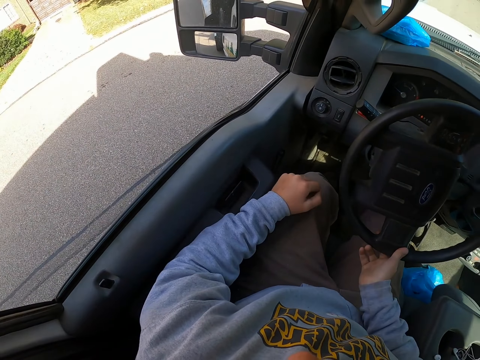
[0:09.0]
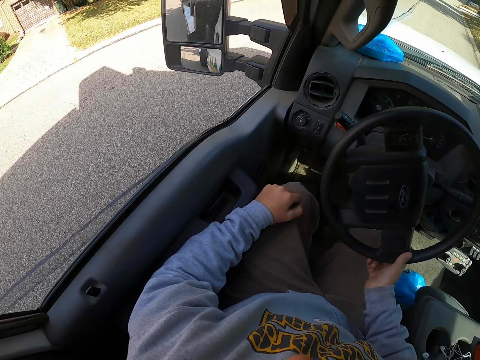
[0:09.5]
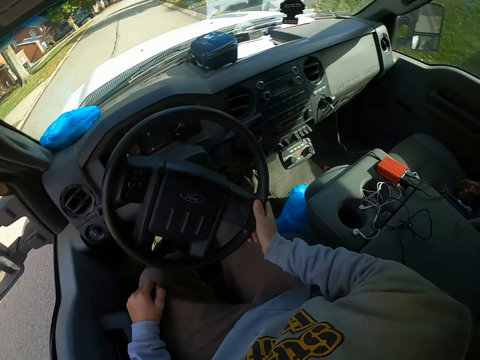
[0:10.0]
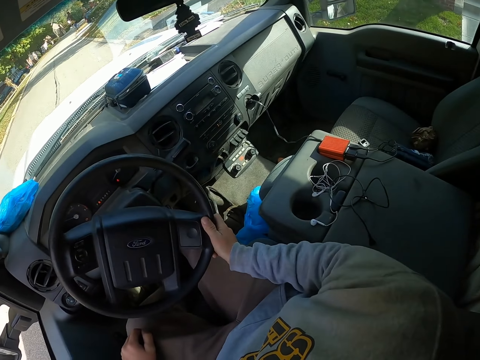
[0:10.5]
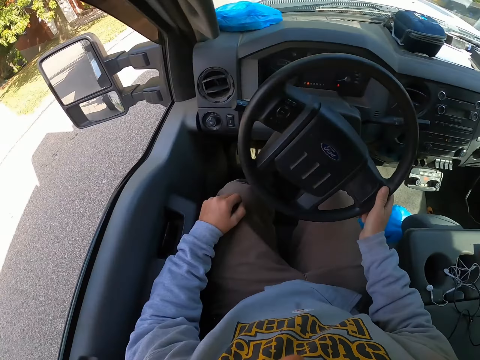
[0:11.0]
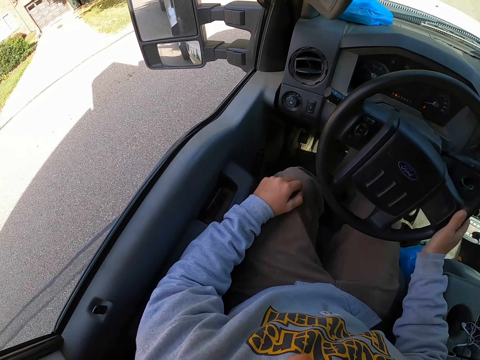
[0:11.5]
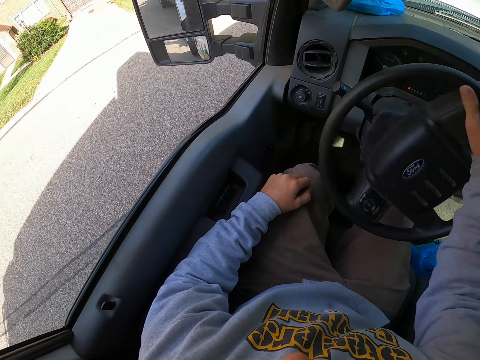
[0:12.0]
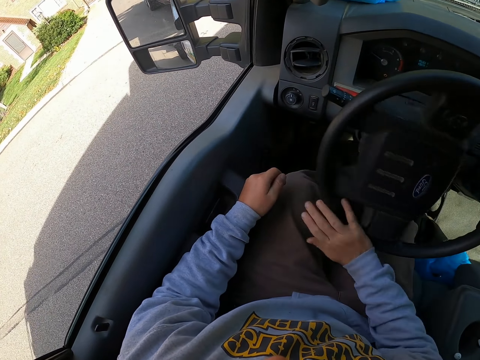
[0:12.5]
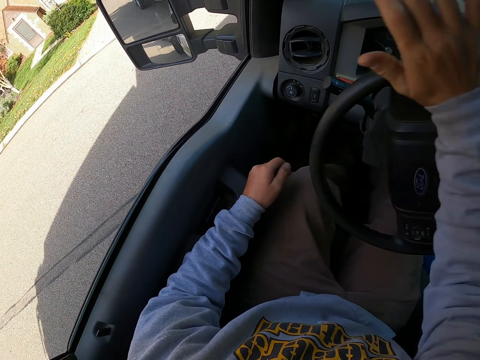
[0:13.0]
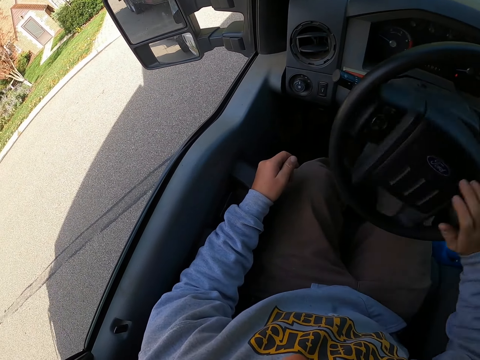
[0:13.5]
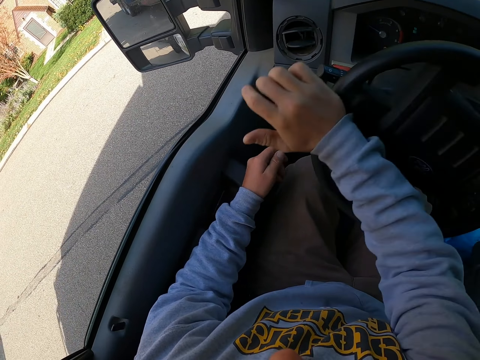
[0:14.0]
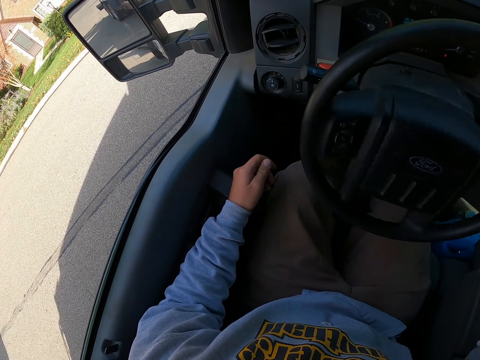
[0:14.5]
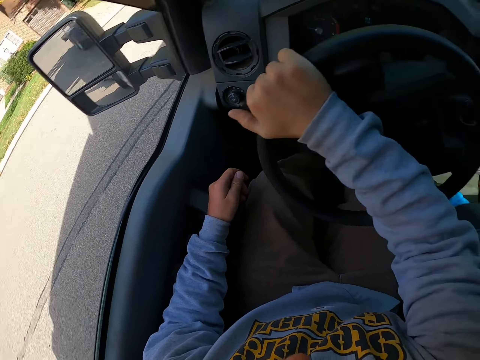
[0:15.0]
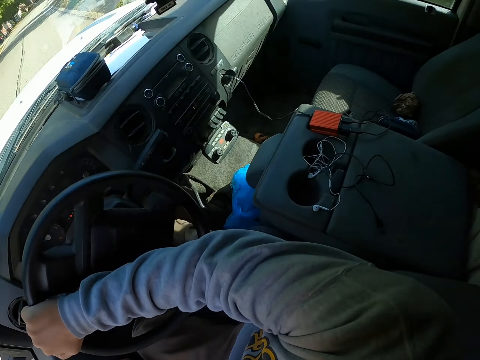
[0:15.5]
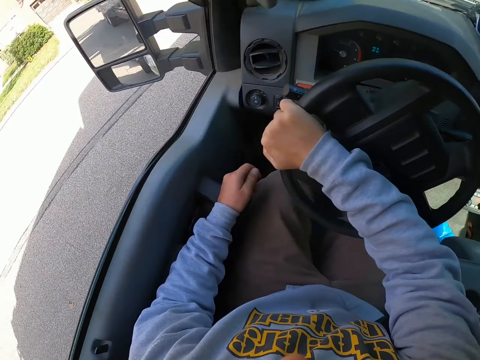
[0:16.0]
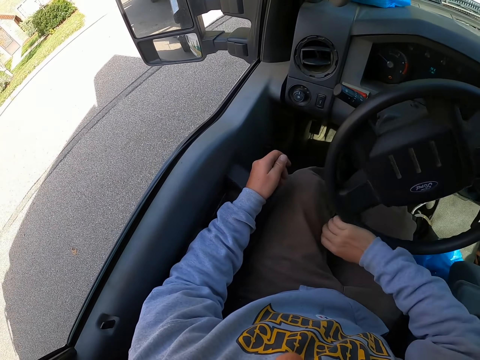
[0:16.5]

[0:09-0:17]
The camera wearer looks around. They rotate the steering wheel.

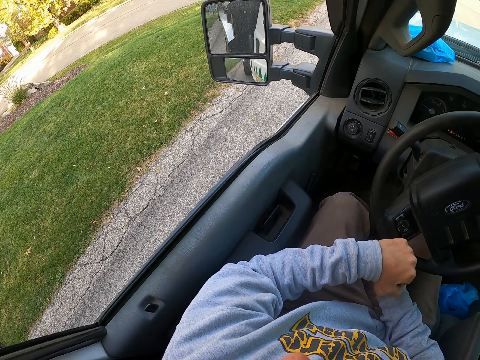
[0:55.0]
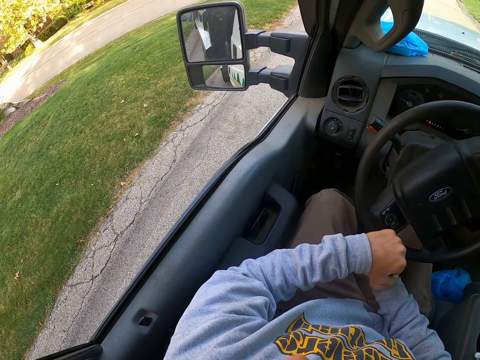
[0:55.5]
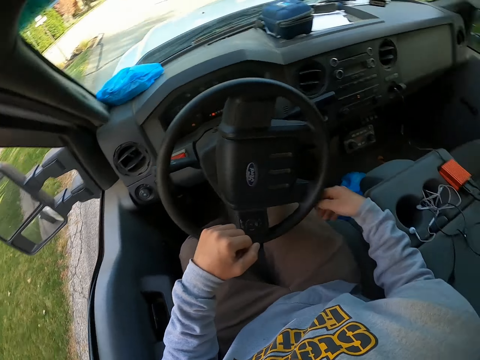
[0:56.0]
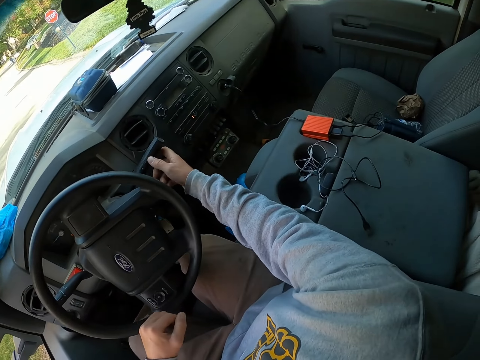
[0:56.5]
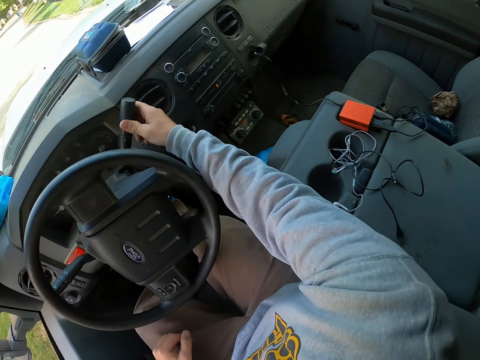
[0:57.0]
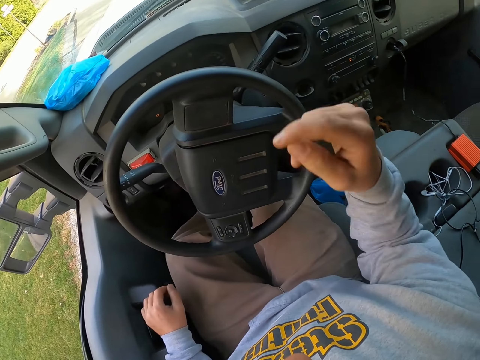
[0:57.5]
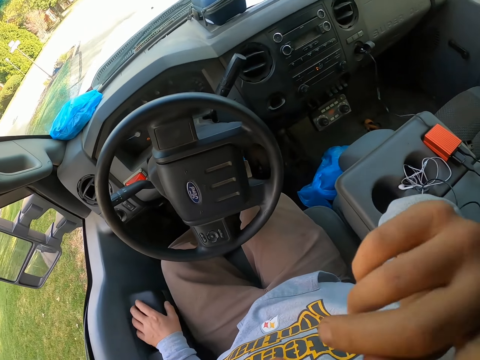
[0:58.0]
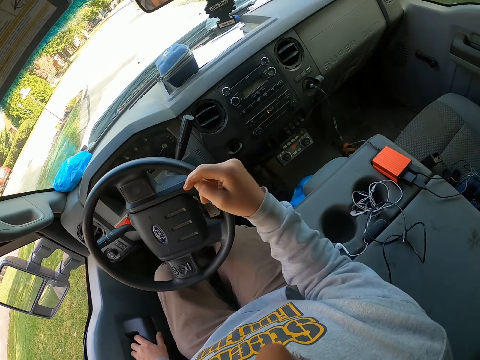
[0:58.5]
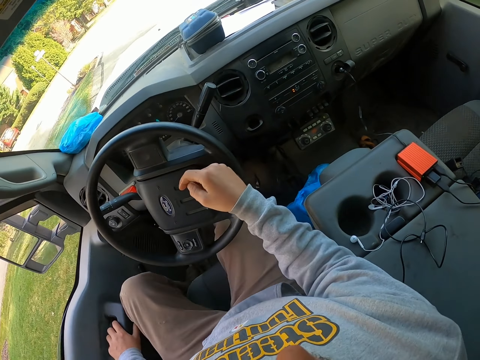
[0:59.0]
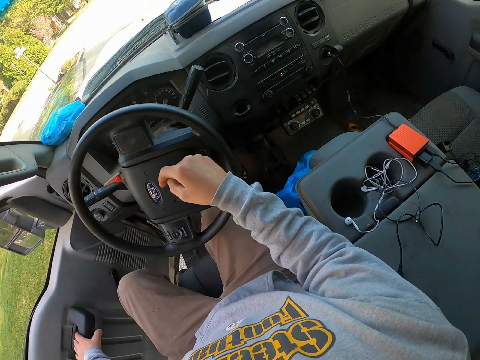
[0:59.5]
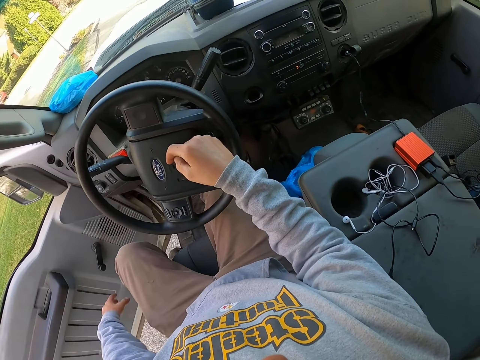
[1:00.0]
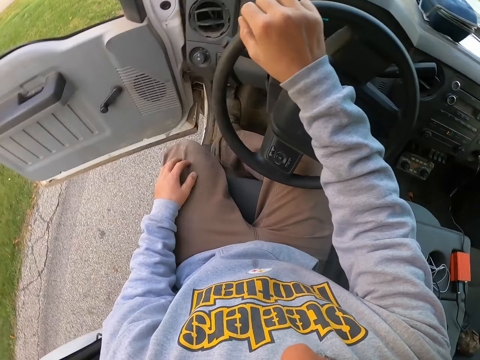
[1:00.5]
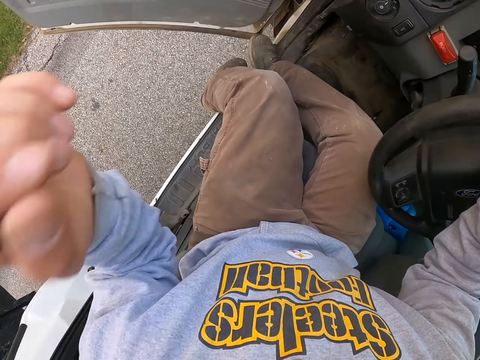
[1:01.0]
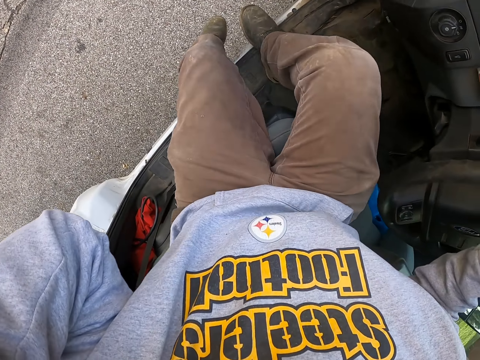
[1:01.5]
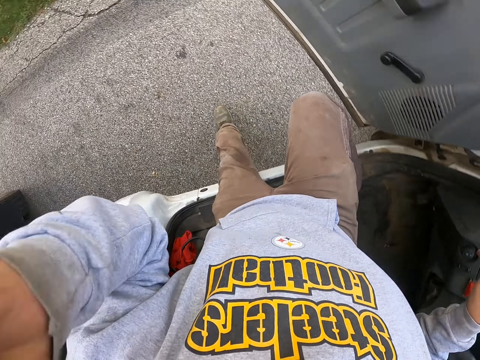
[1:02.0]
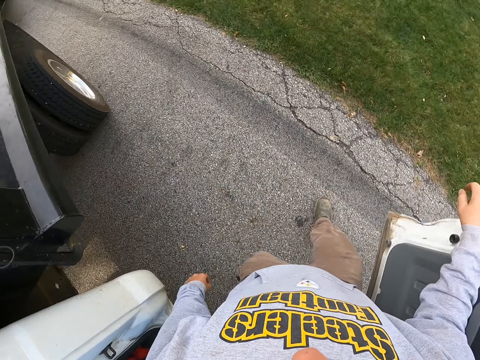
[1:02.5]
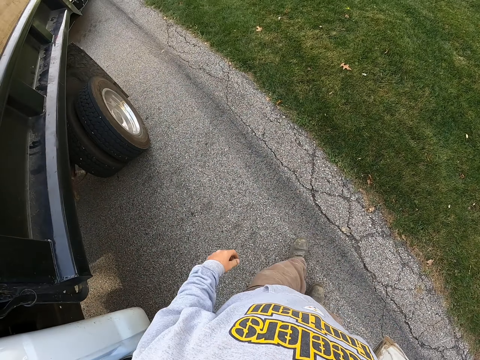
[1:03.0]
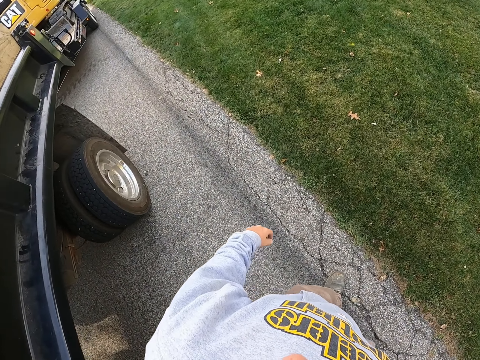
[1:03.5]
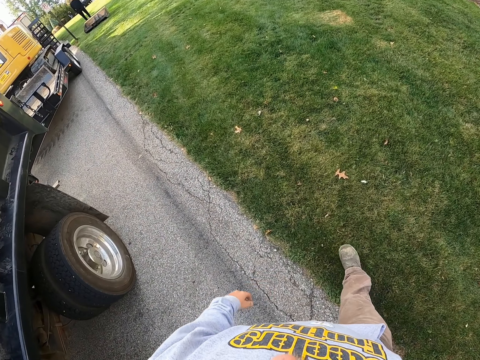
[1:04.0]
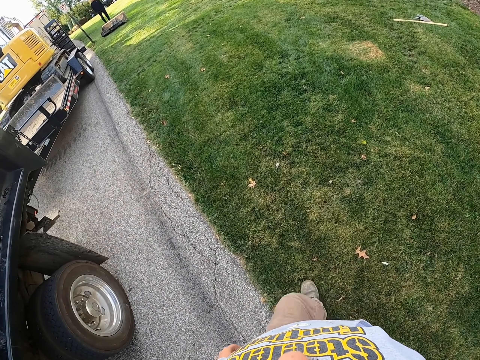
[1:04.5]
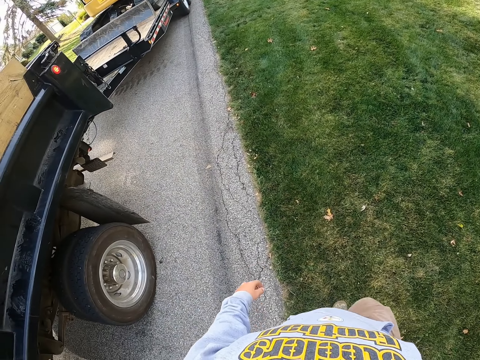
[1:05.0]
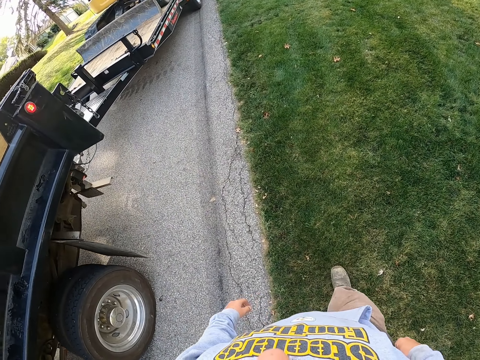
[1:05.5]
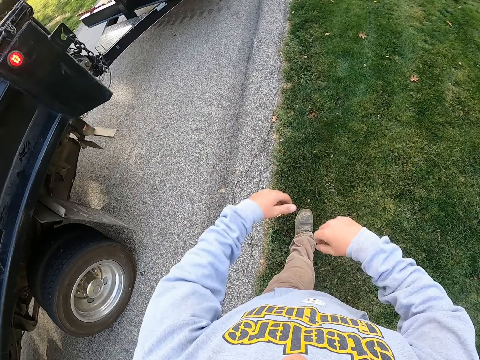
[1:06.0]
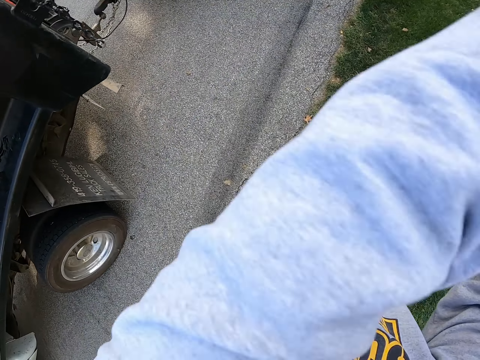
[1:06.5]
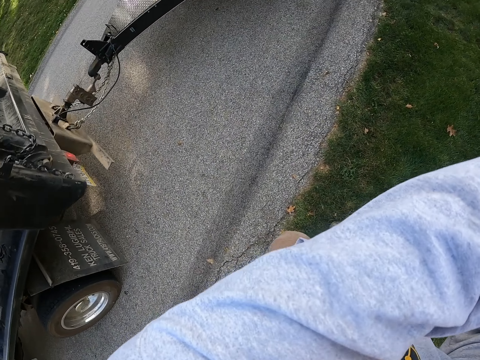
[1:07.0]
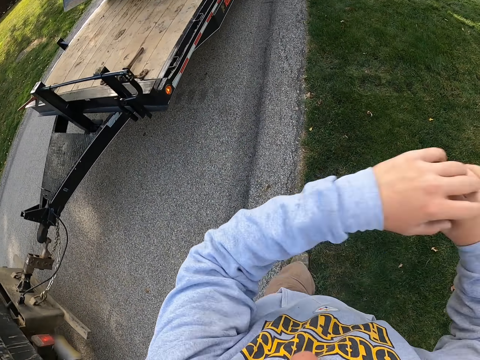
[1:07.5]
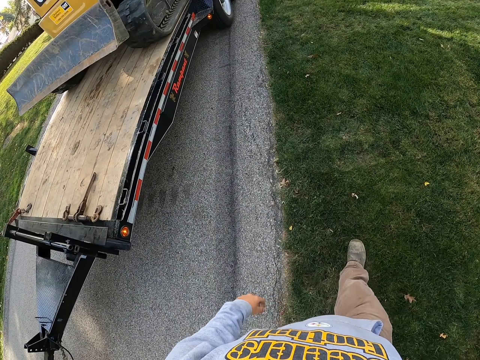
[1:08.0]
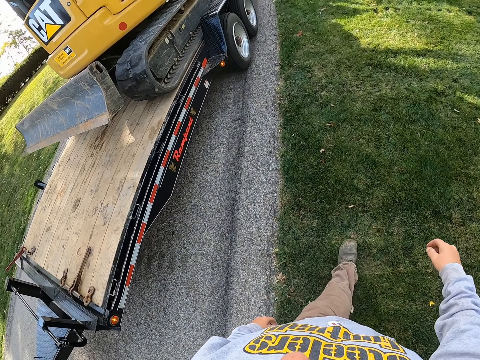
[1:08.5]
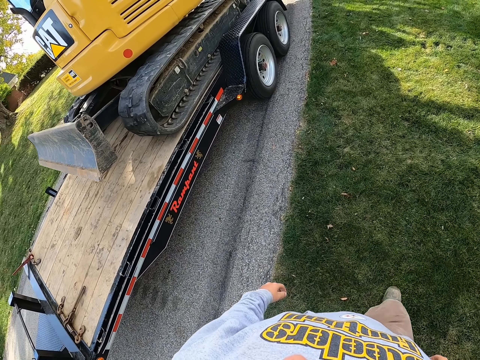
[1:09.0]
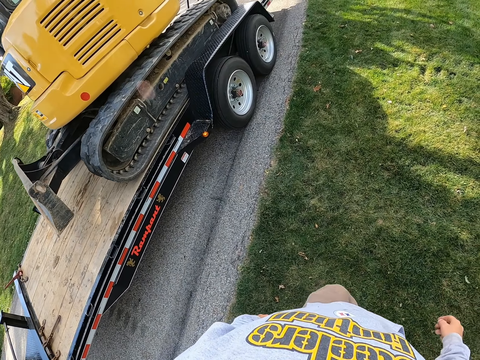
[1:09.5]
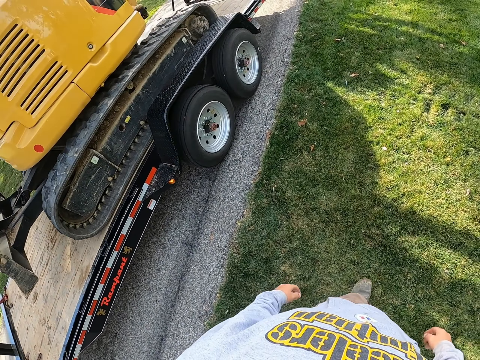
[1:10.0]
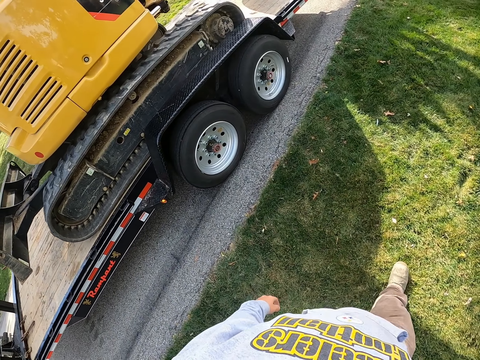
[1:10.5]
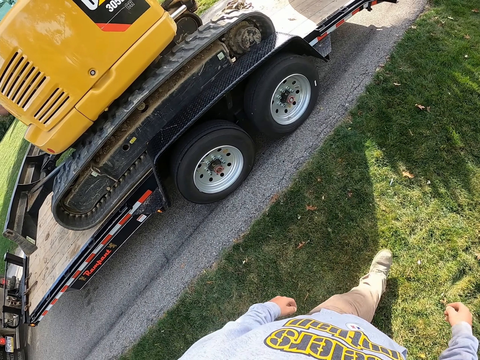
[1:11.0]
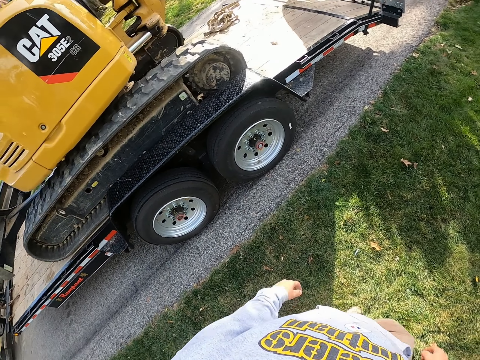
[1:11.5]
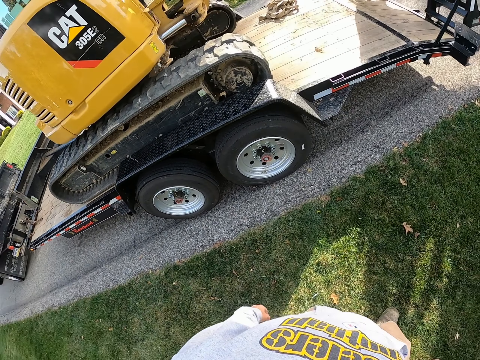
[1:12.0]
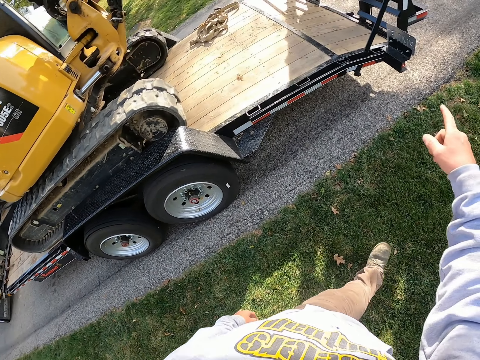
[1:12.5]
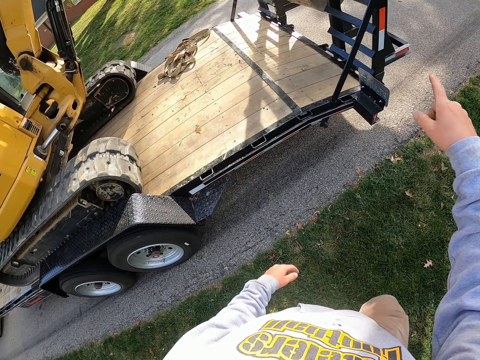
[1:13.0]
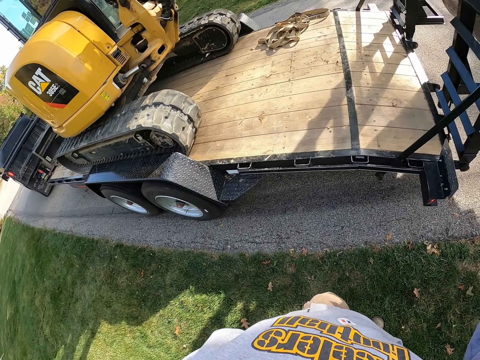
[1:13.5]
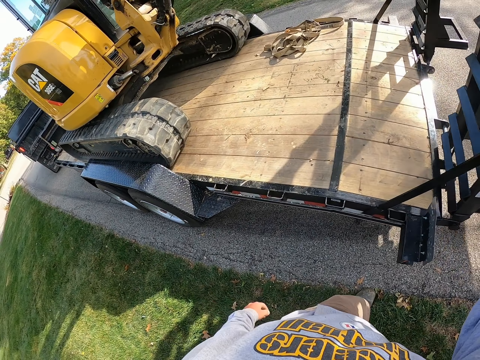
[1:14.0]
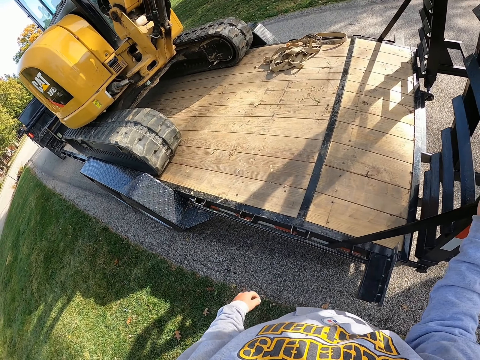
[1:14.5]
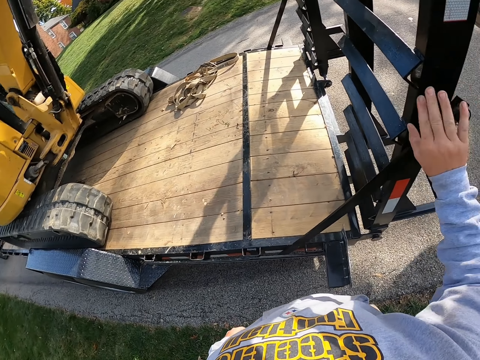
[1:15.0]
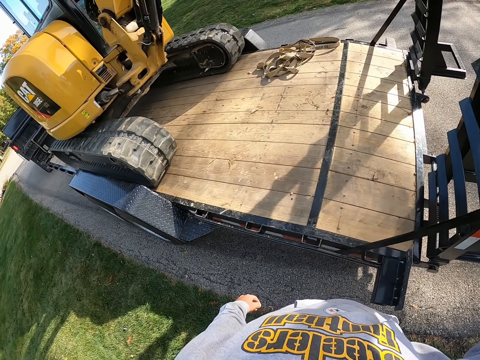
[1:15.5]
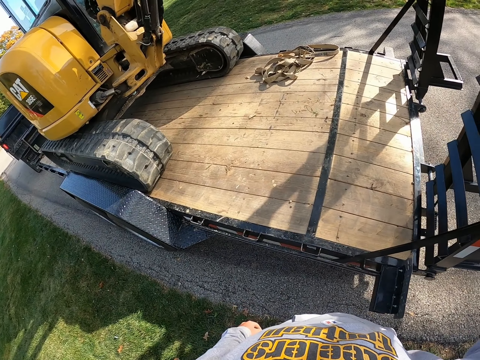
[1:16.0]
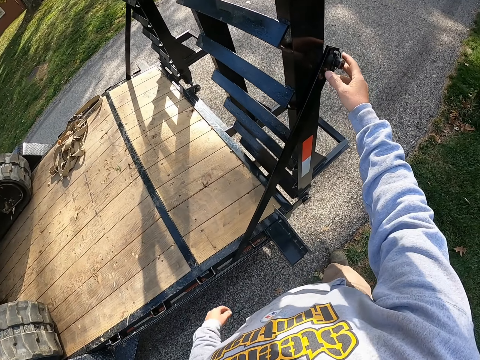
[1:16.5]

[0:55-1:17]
The camera wearer changes the gear. They open the car door. They get out of the car. They move around. They stretch hands up. They point the finger forward. They hold the metal with the right hand. They open the towing ladder.
